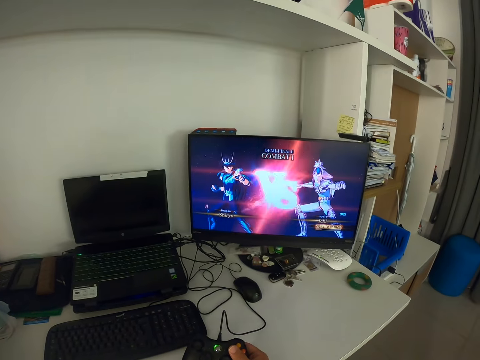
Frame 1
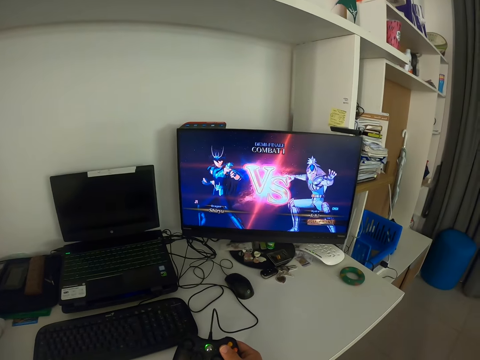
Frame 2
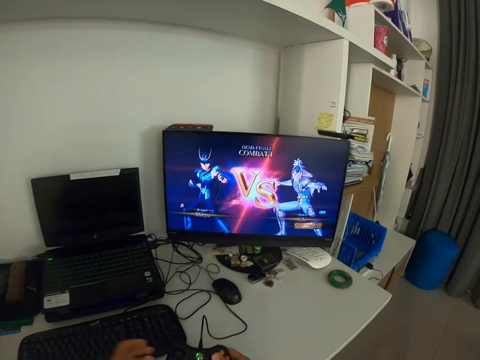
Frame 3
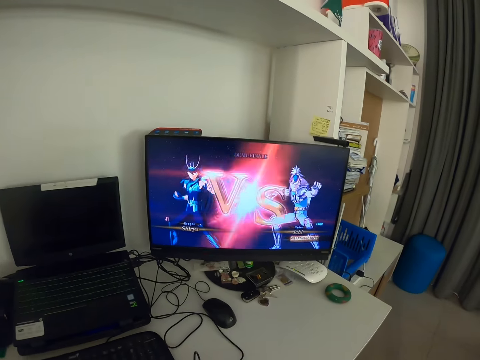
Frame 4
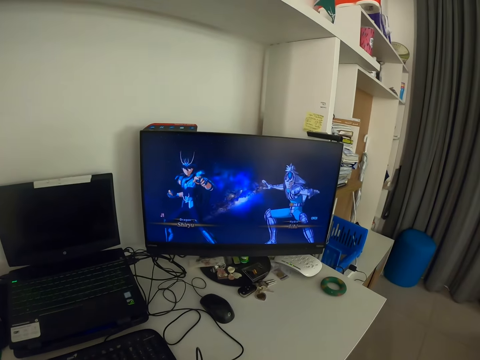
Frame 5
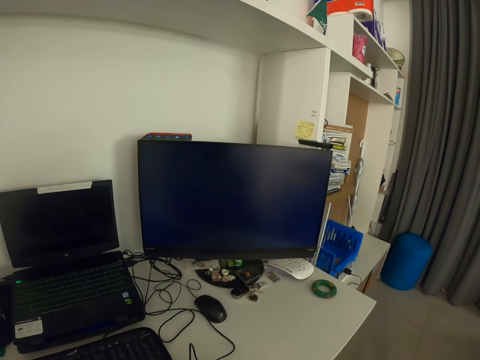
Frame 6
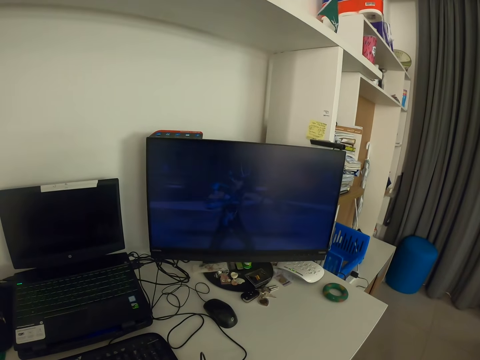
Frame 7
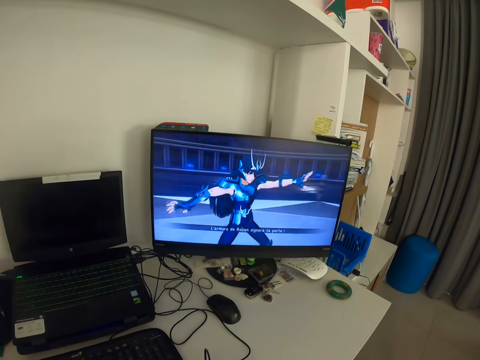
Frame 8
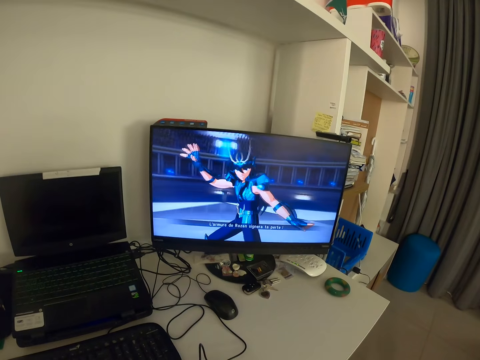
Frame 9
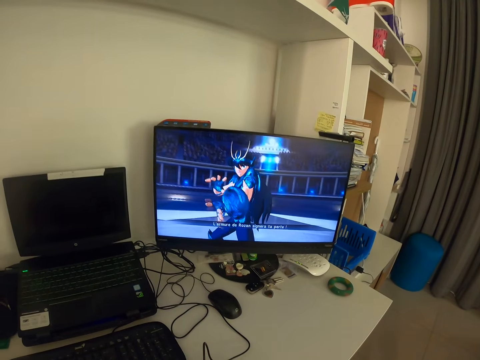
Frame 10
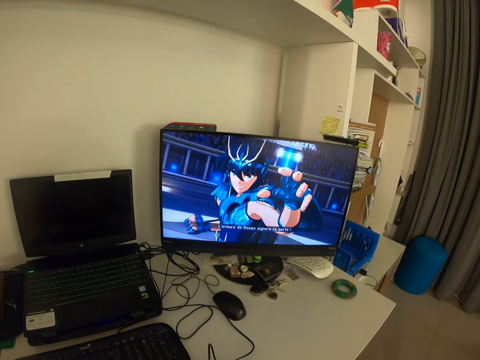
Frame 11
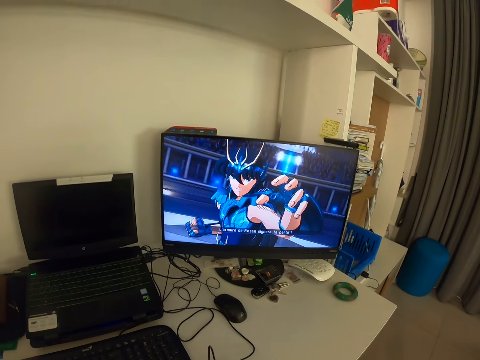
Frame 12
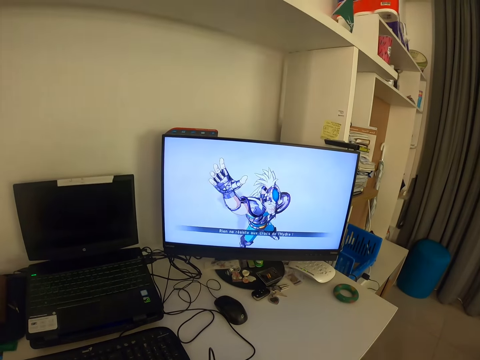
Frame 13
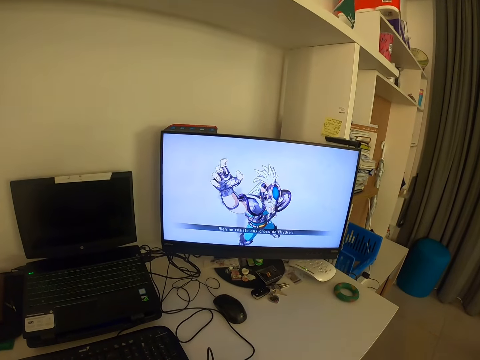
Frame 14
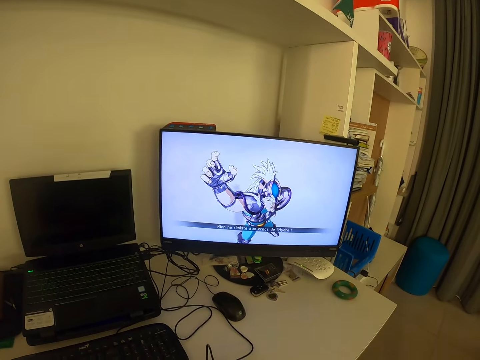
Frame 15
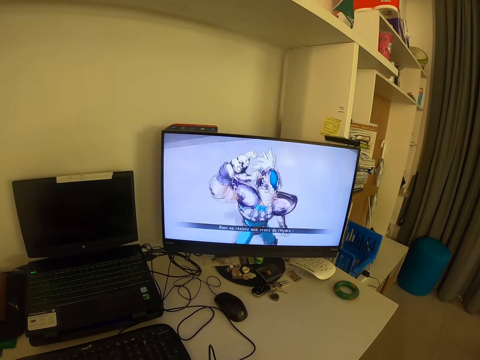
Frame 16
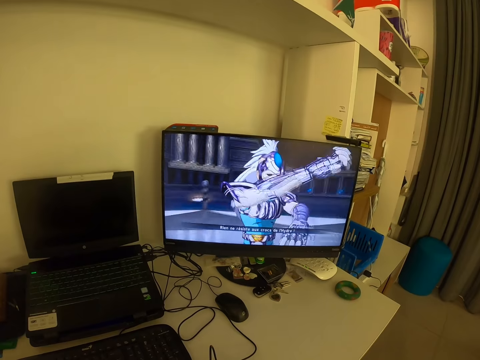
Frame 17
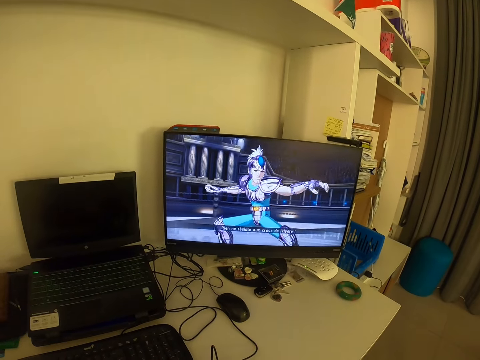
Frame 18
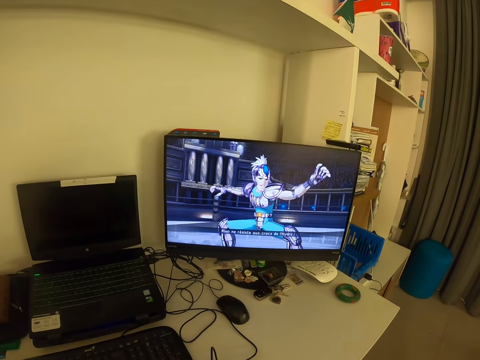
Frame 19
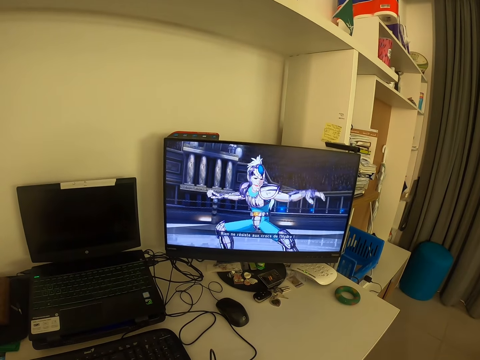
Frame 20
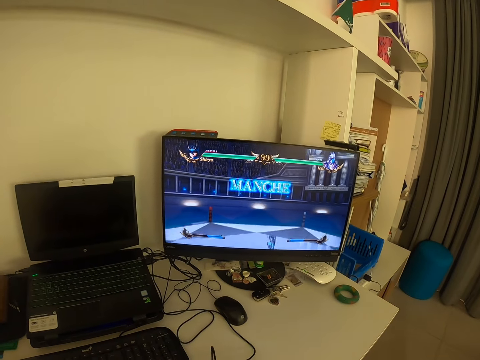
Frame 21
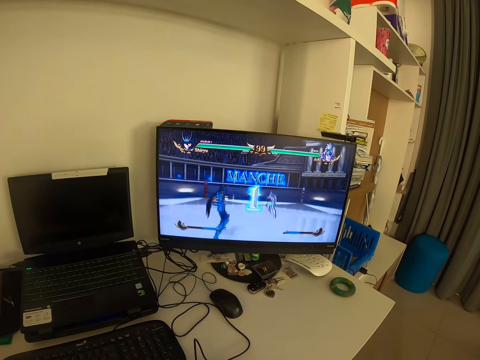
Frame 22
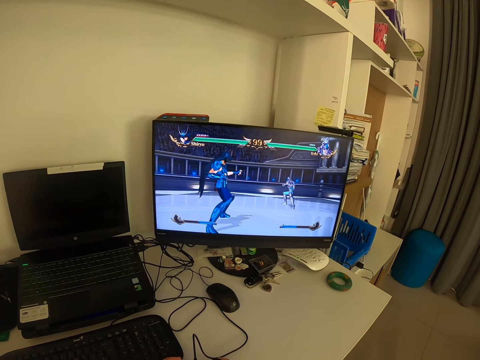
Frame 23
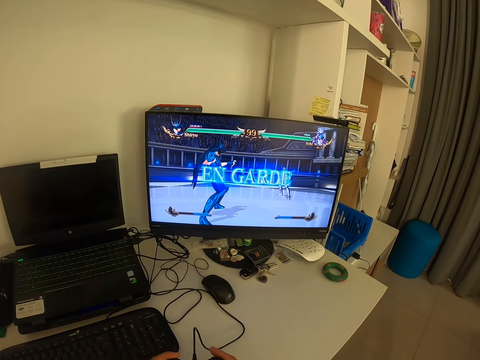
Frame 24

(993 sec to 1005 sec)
The camera wearer holds the game pad with his left hand. He places his left hand on the game pad. He looks at the monitor.

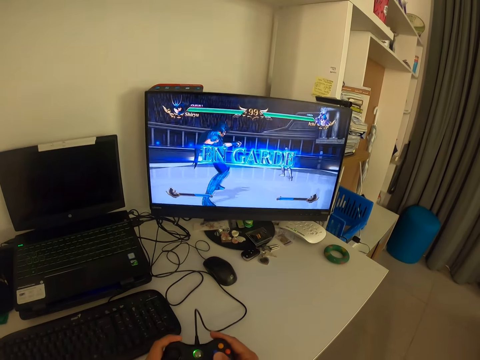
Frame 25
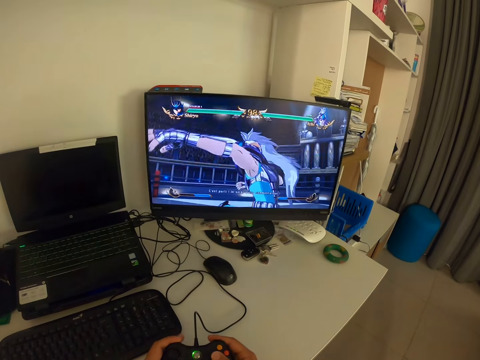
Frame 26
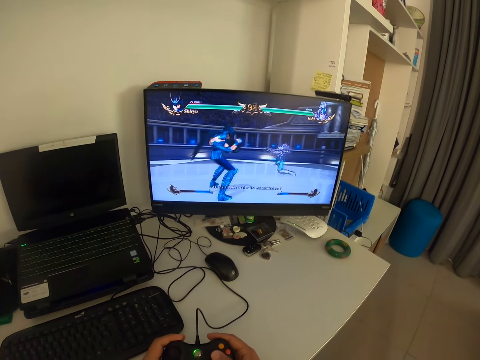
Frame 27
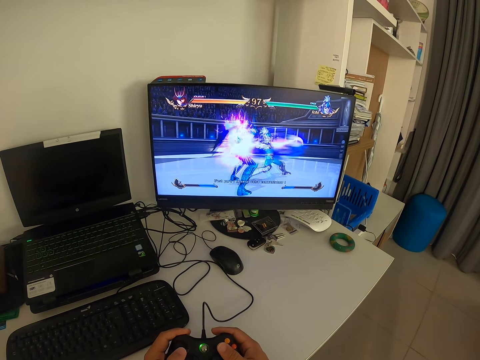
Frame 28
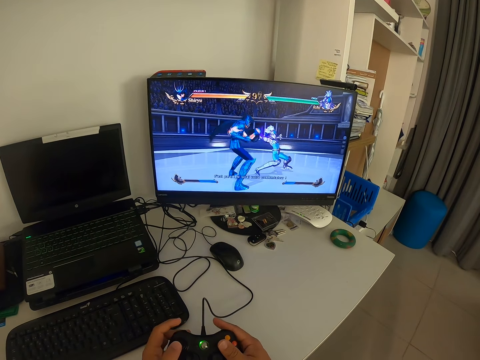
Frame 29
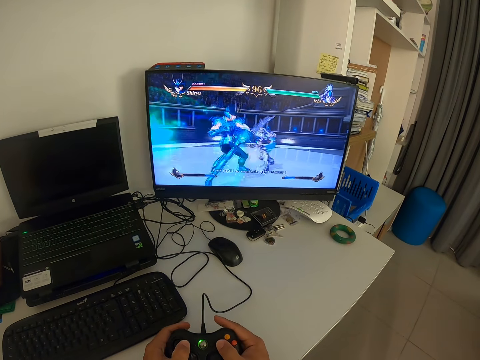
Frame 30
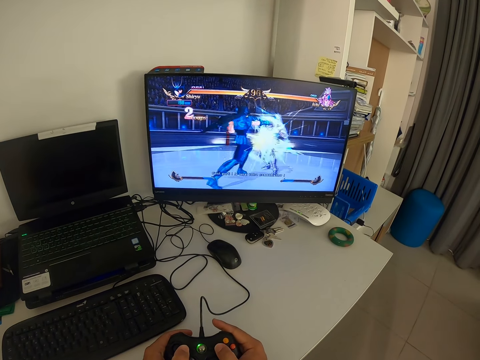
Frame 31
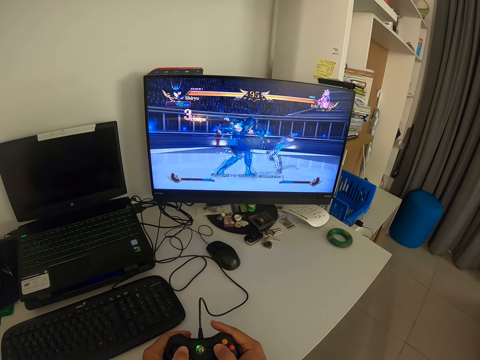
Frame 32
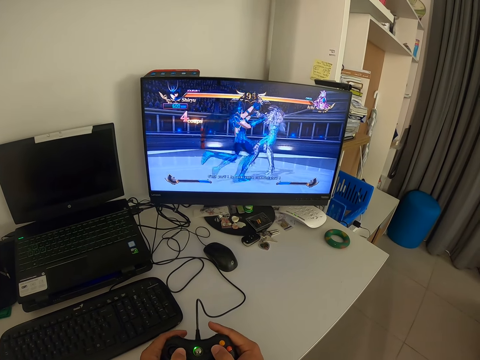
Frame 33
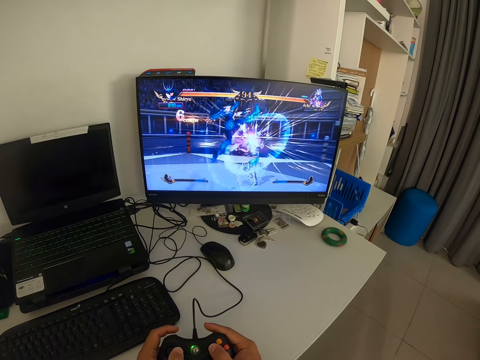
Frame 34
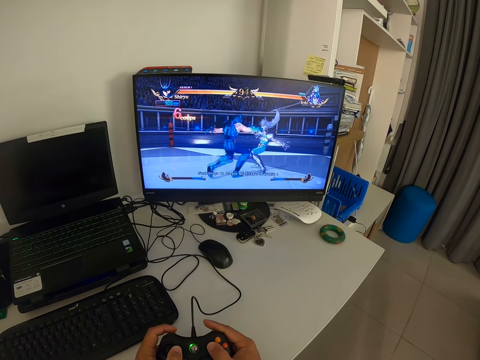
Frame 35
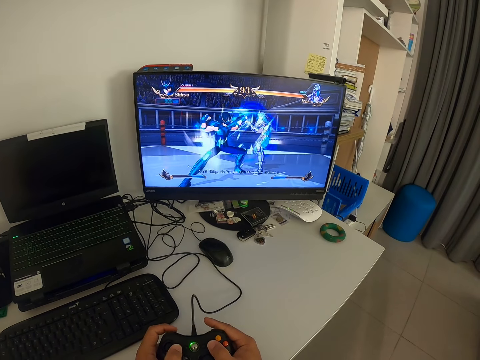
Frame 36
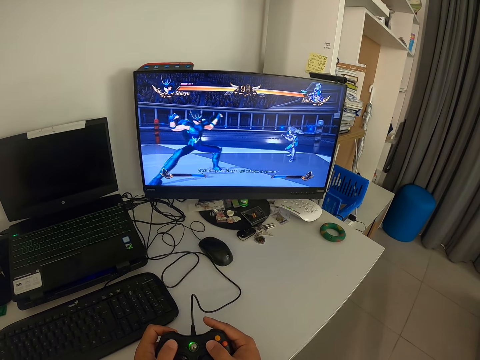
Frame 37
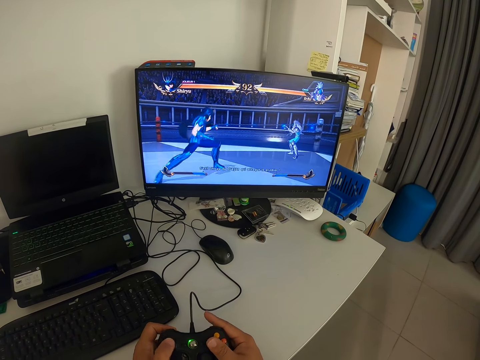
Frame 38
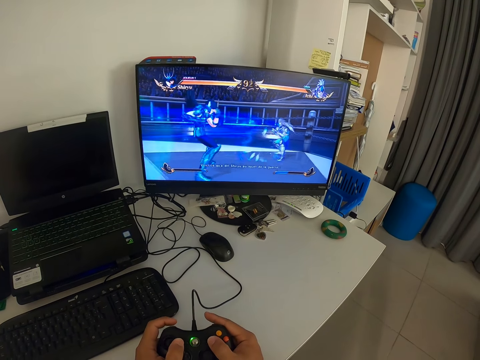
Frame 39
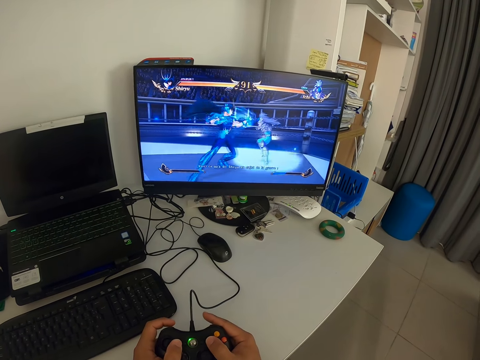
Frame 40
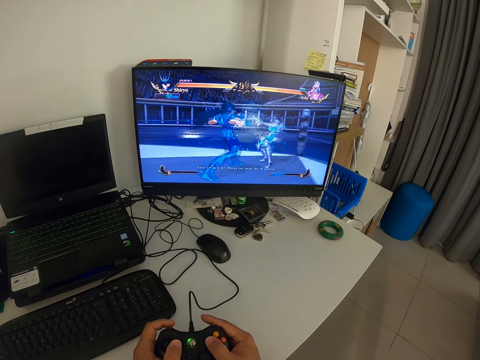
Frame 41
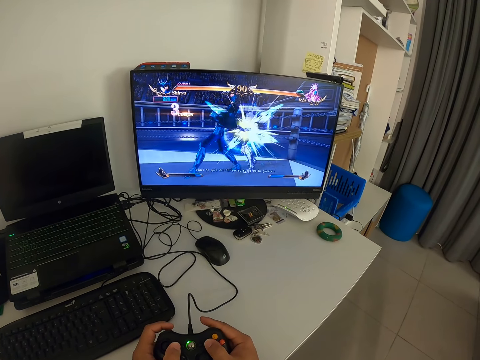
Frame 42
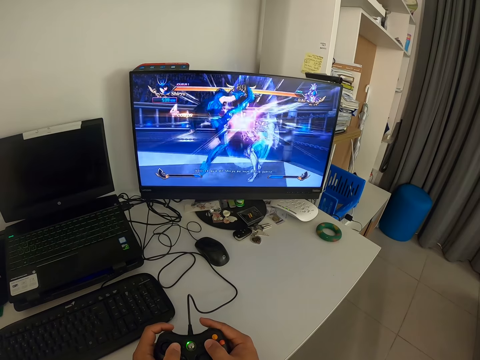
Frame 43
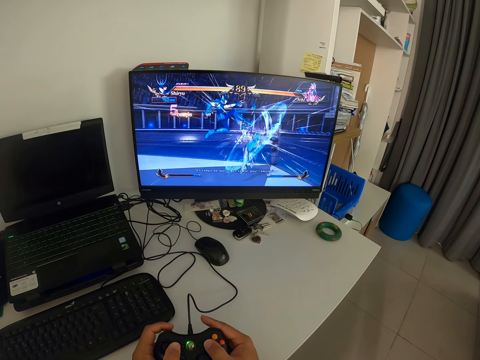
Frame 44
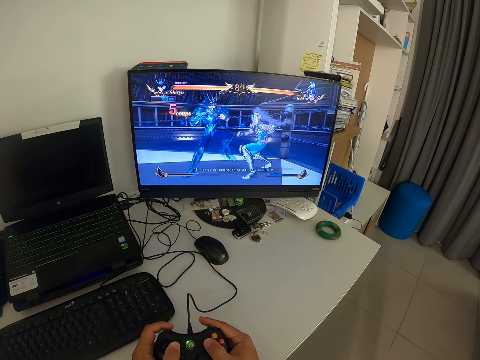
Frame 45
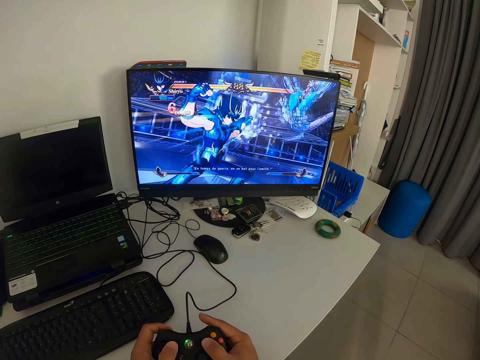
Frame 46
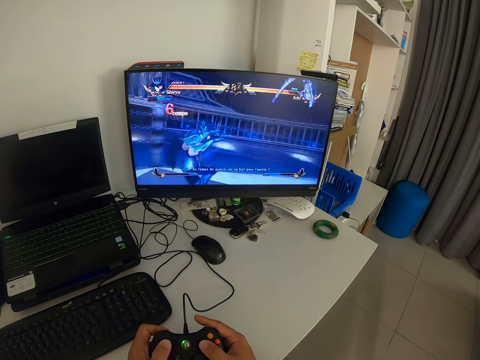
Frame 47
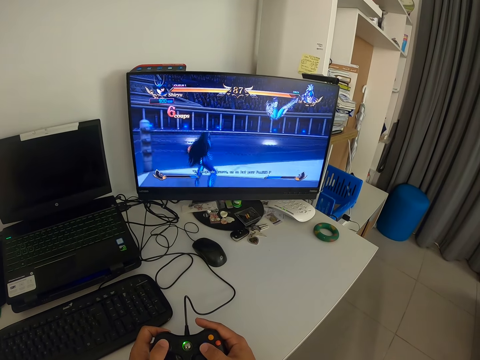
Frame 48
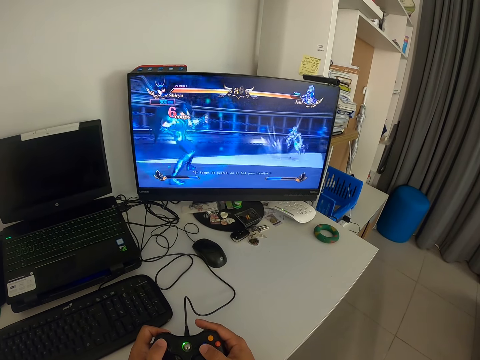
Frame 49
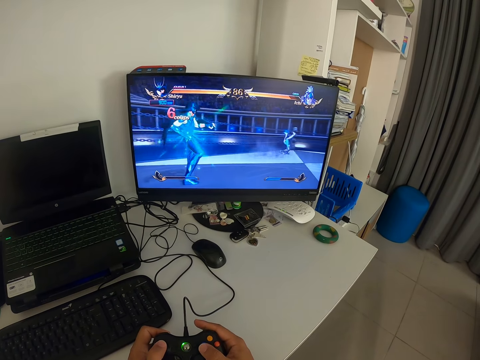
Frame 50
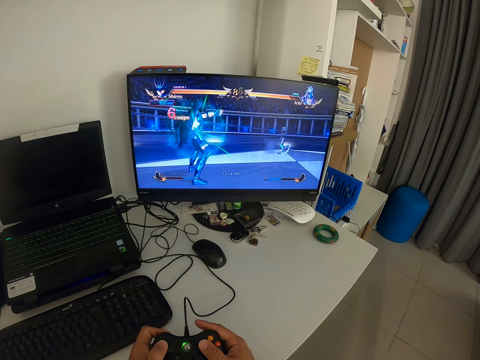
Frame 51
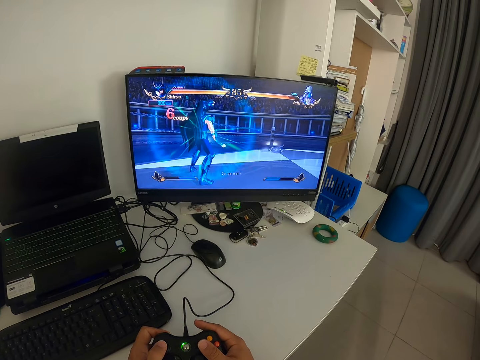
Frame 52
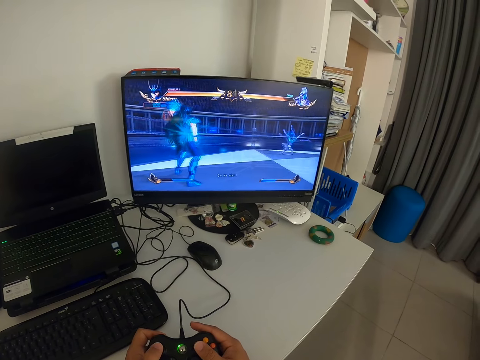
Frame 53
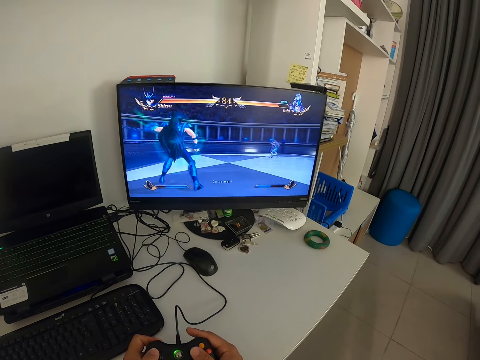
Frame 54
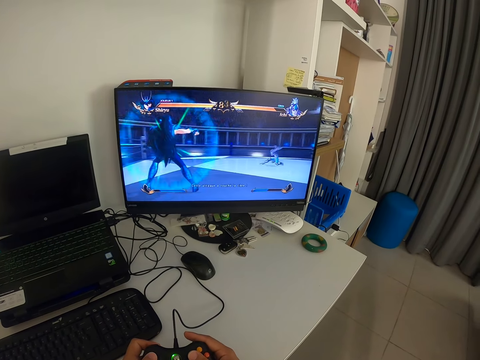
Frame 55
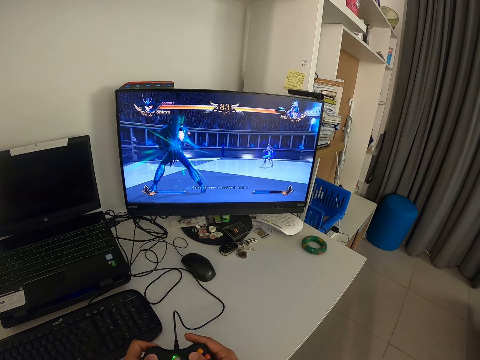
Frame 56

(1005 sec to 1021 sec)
The camera wearer presses the game pad with both hands. He looks at the monitor.
